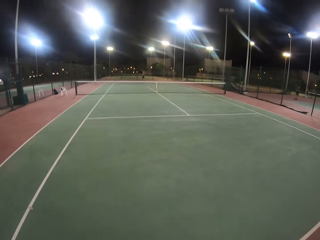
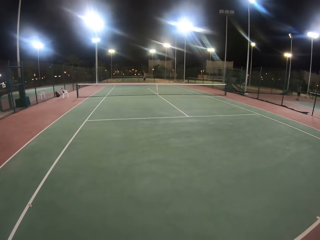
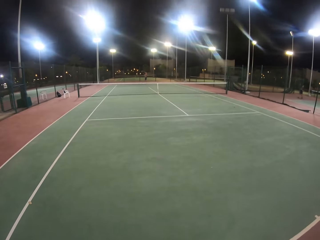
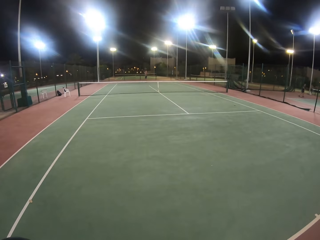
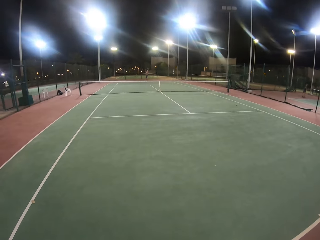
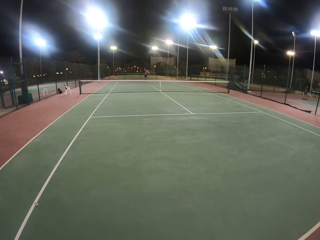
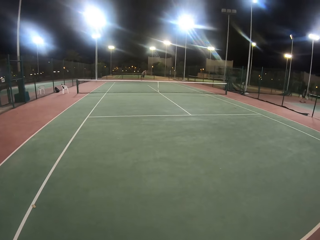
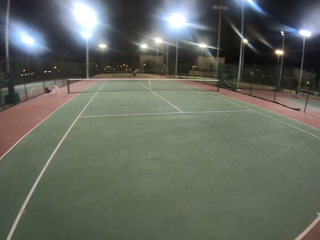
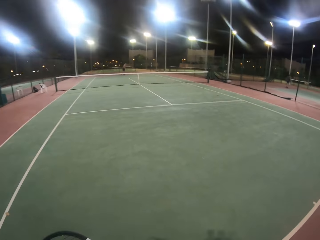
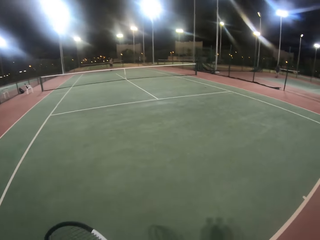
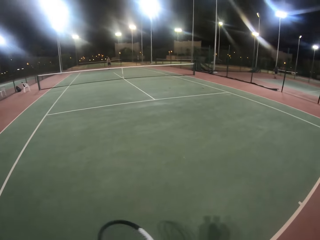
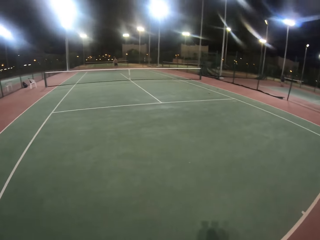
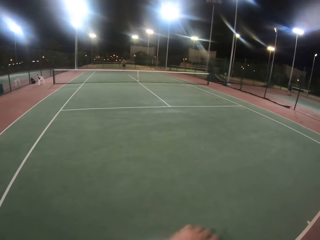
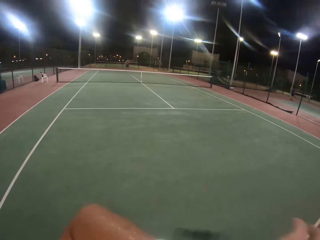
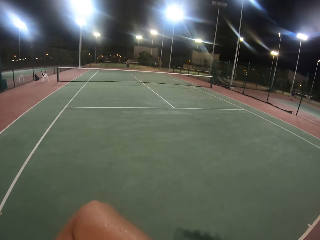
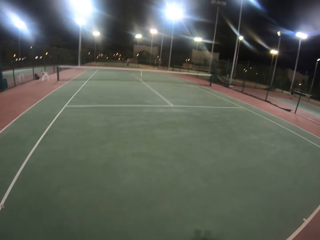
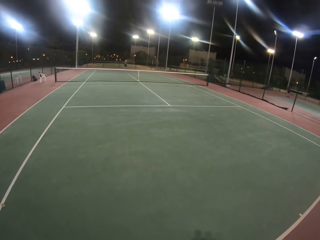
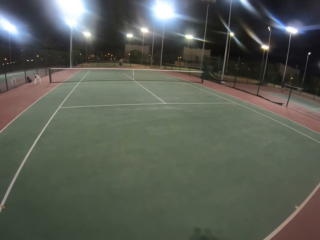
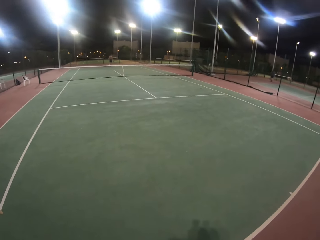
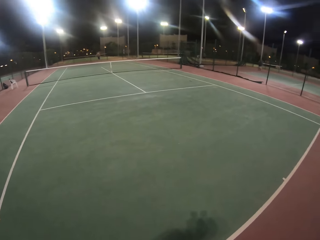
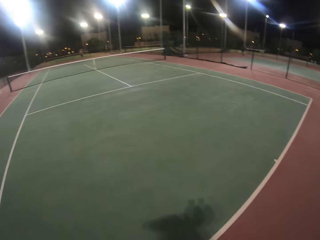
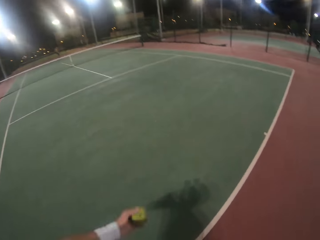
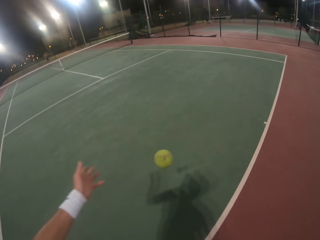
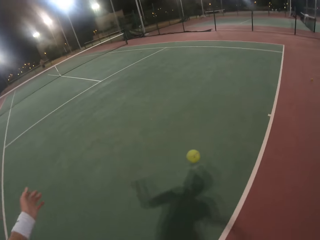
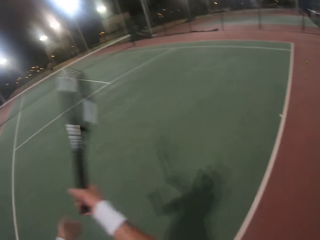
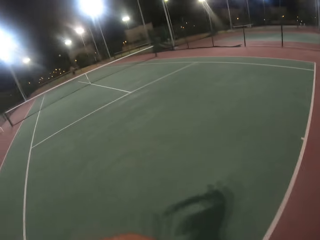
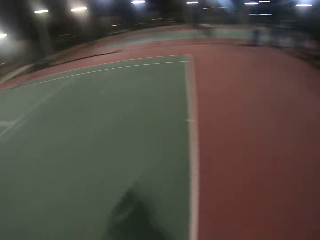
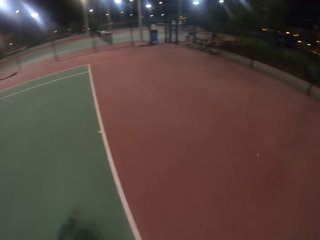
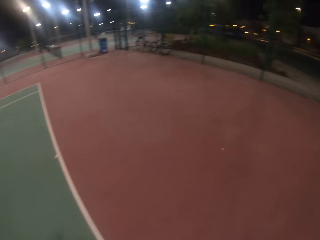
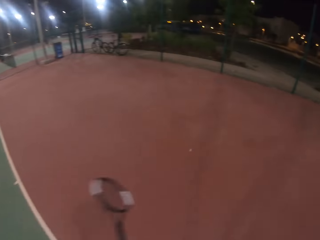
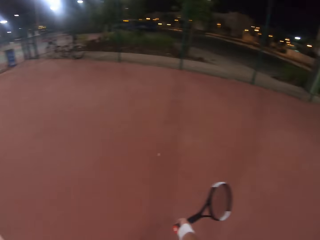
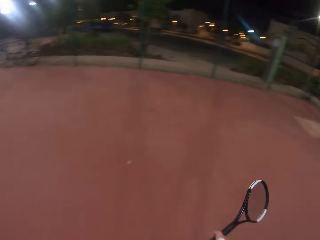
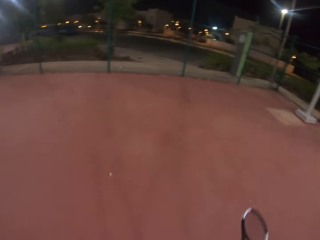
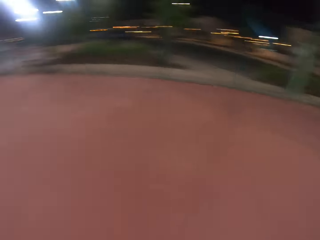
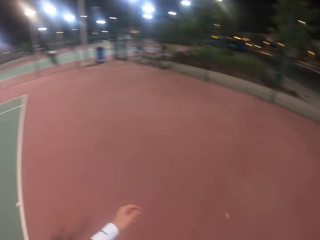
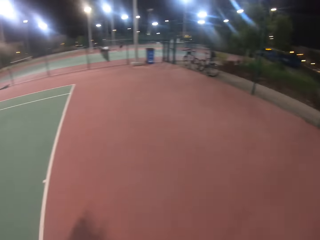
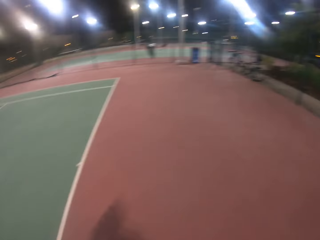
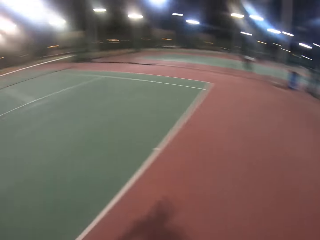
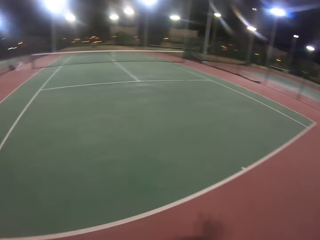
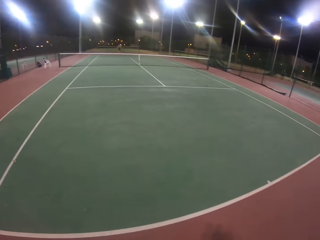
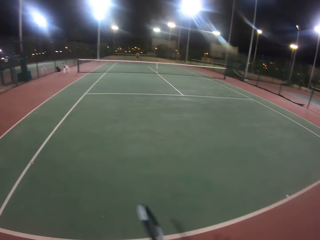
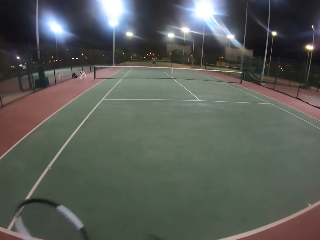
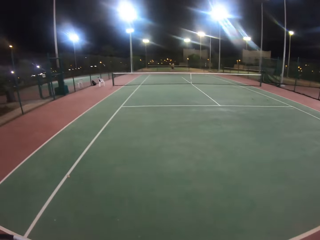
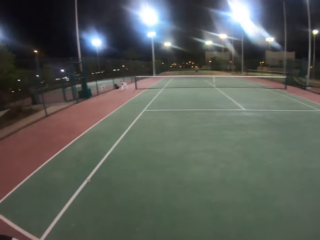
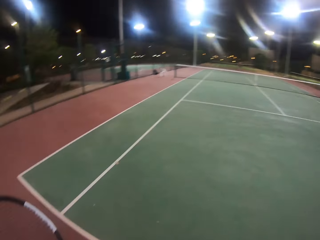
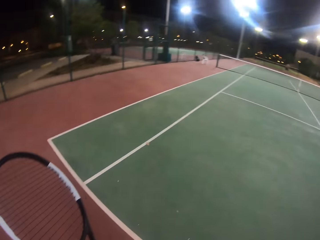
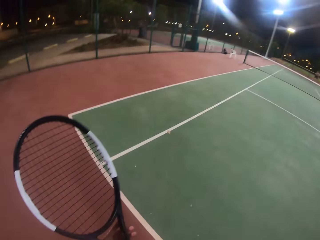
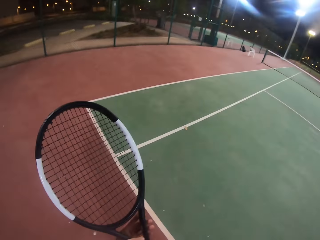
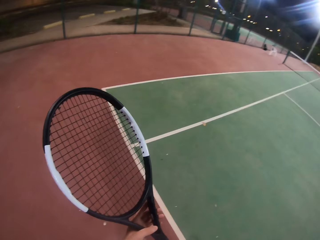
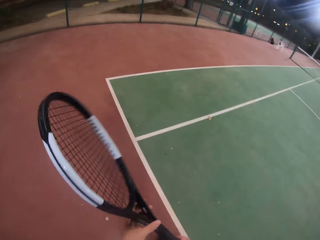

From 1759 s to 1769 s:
The man hits the ball with the racket. The camera wearer hits the ball with the racket. They look around the badminton court.

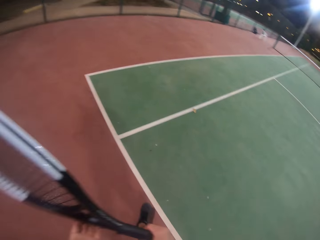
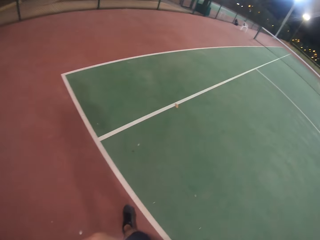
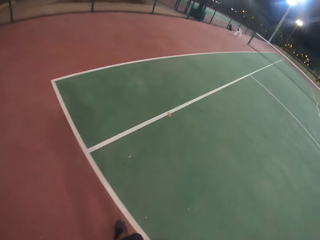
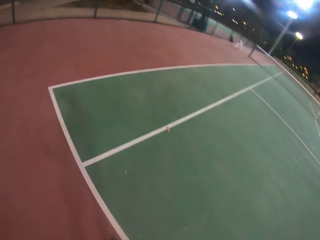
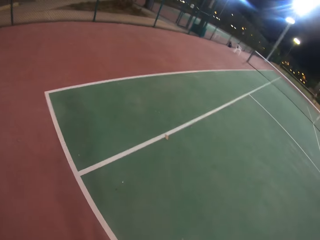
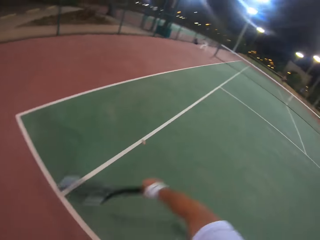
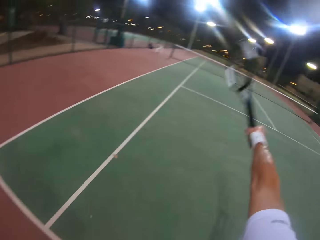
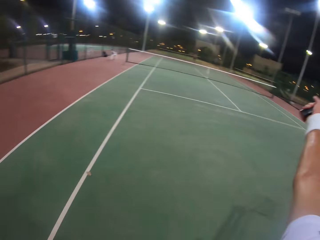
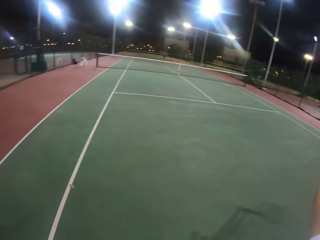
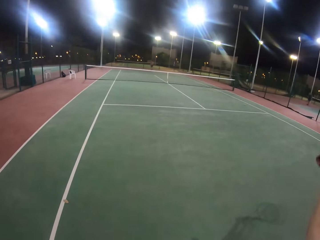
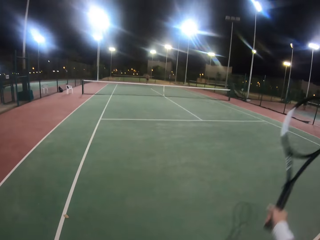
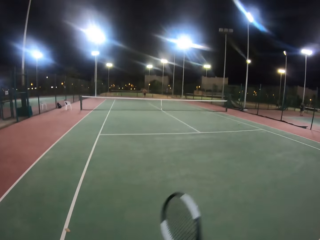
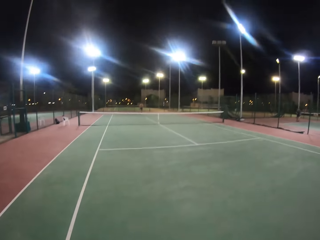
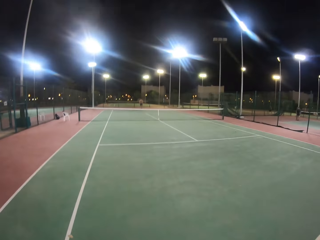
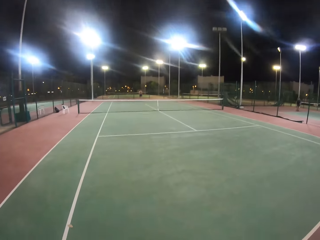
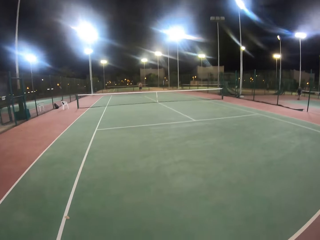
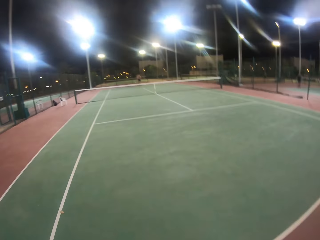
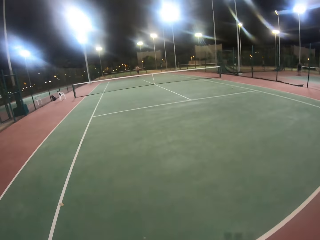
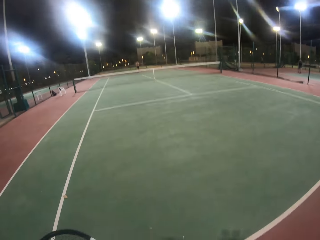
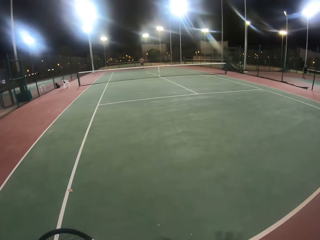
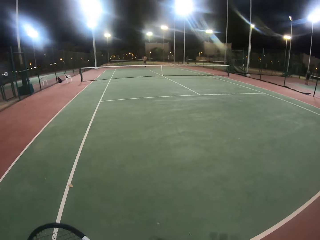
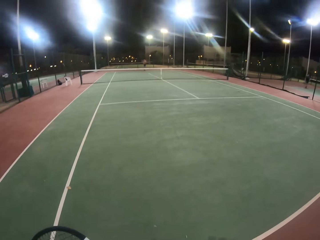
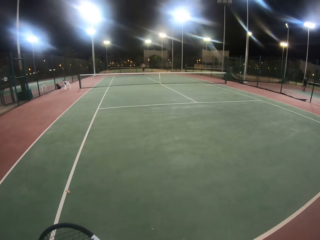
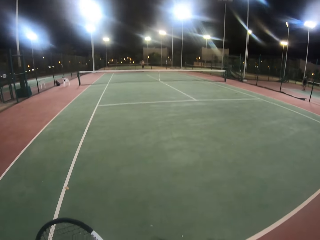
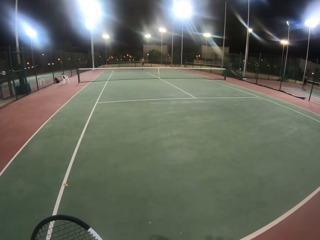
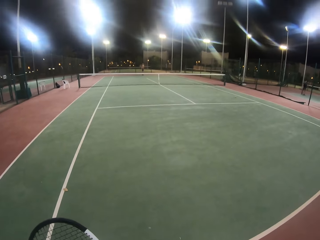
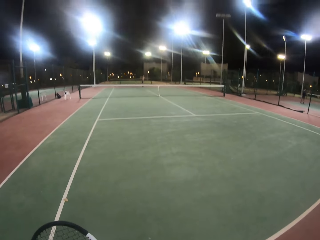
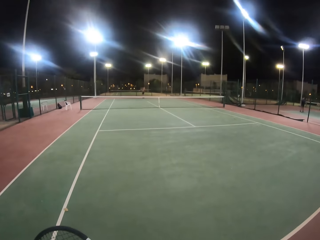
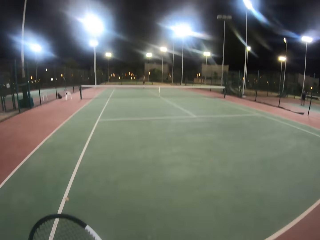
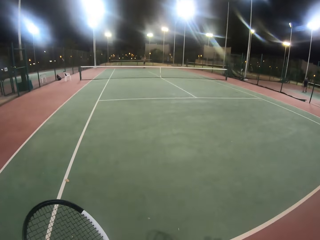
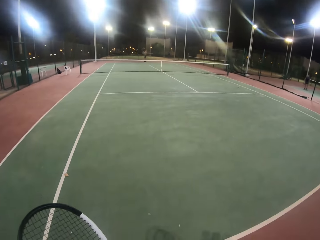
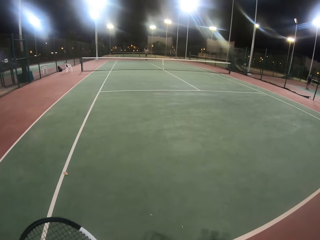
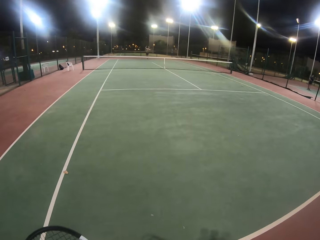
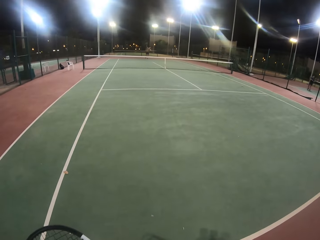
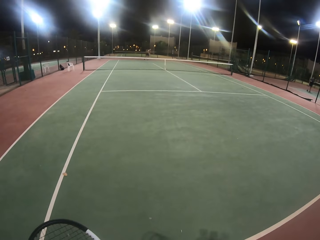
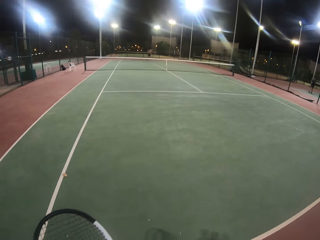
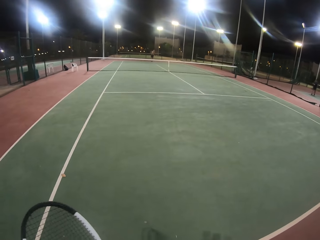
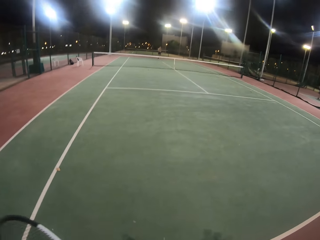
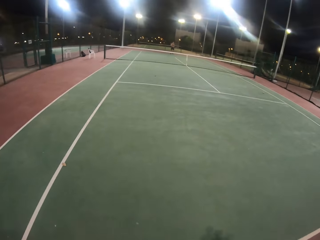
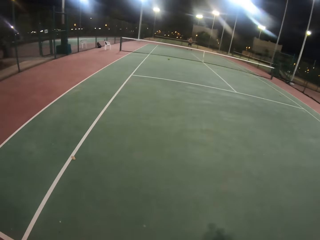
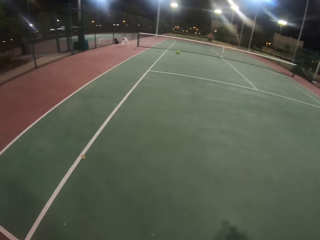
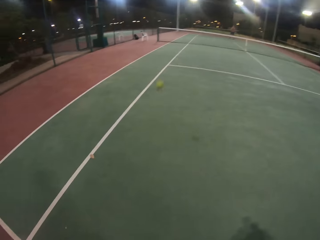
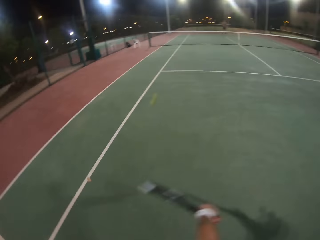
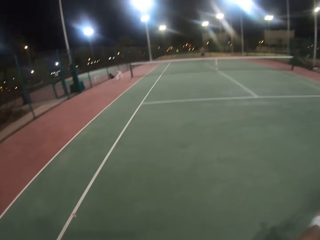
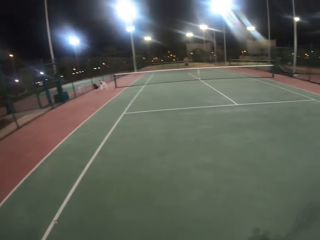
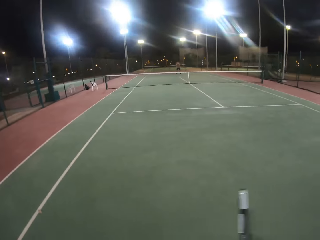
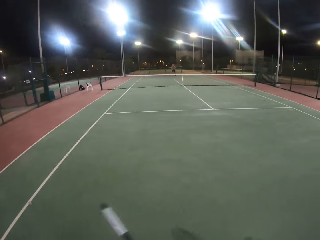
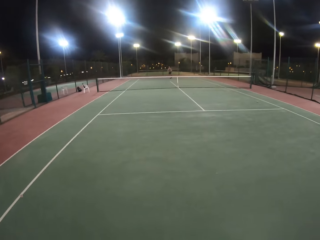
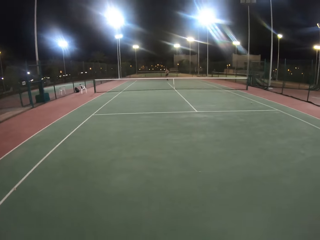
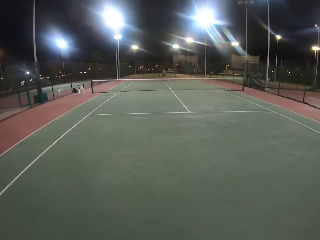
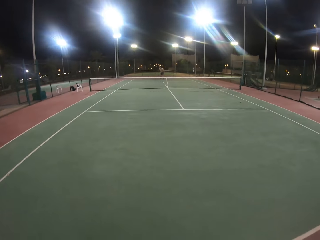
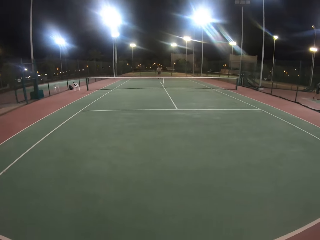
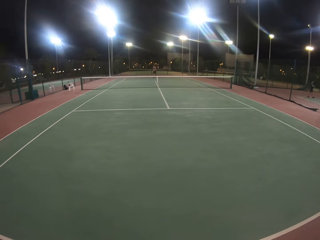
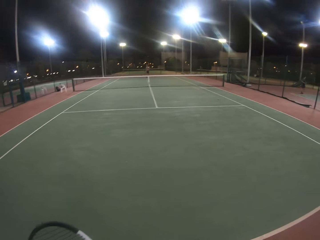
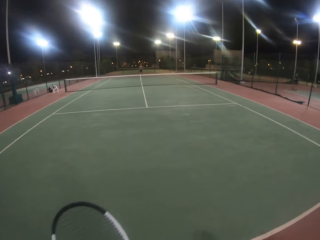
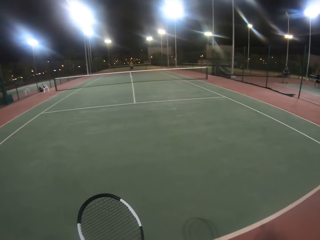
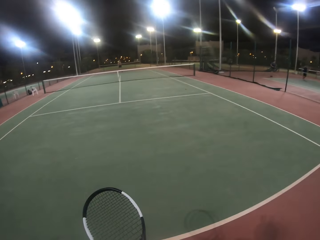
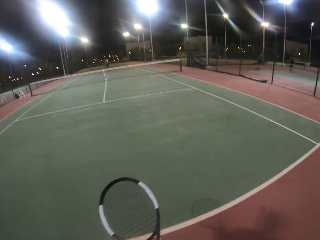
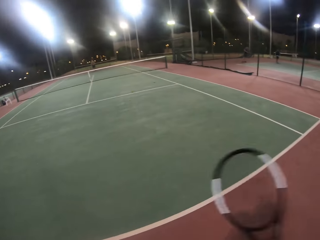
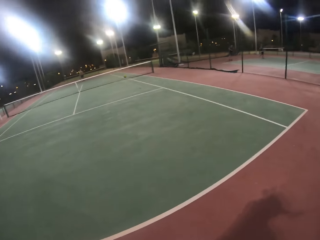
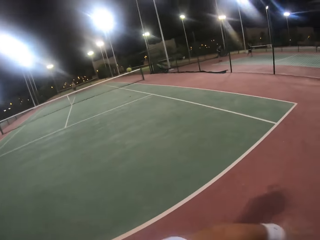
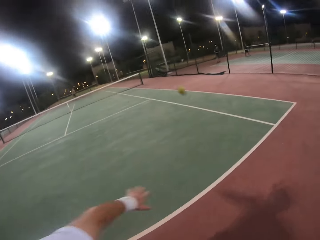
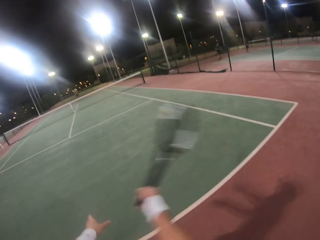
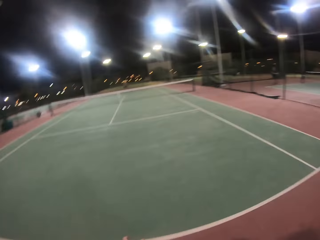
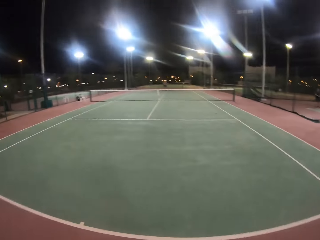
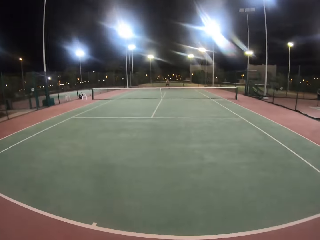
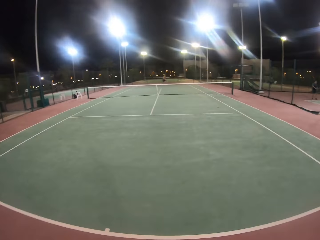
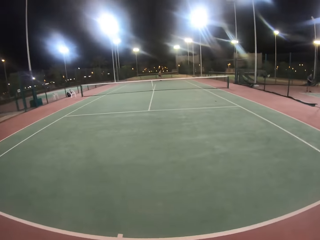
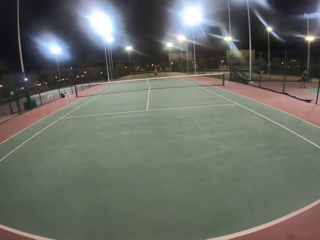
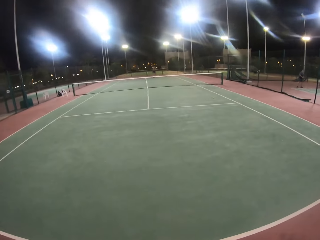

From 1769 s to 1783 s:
The camera wearer swings the badminton racket. The man hits the ball with the badminton racket. The camera wearer hits the ball with the badminton racket. The man hits the ball with the badminton racket. The camera wearer hits the ball with the badminton racket.
